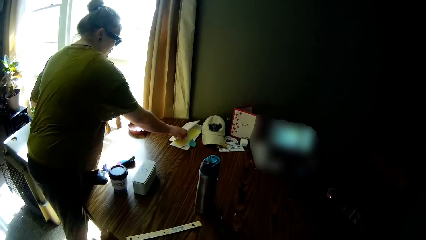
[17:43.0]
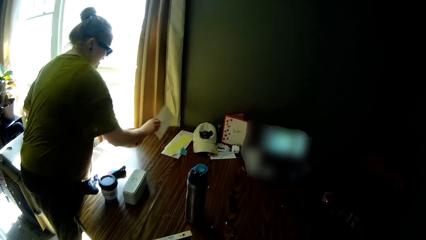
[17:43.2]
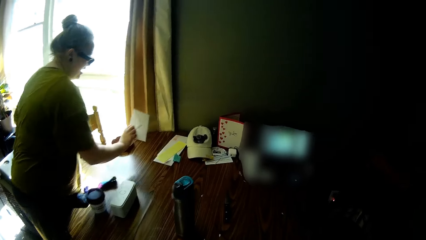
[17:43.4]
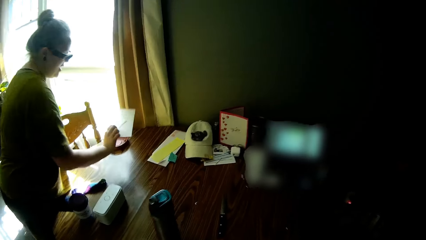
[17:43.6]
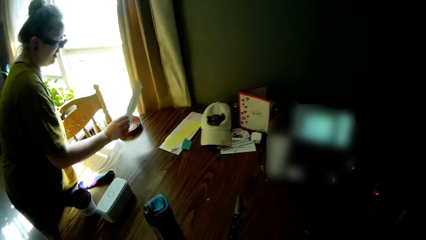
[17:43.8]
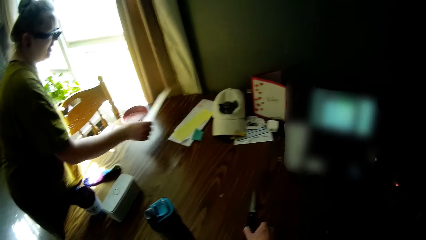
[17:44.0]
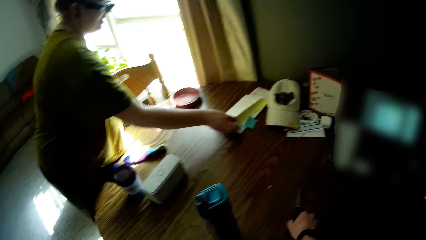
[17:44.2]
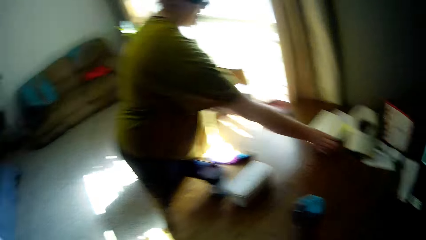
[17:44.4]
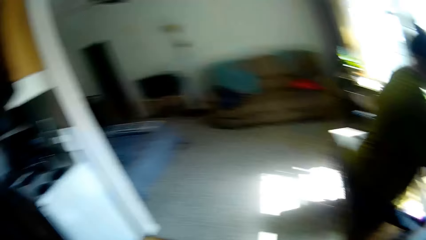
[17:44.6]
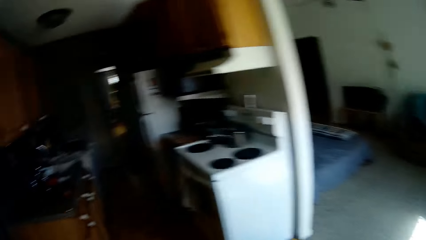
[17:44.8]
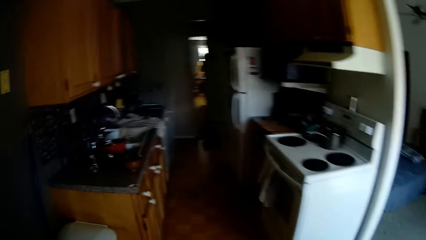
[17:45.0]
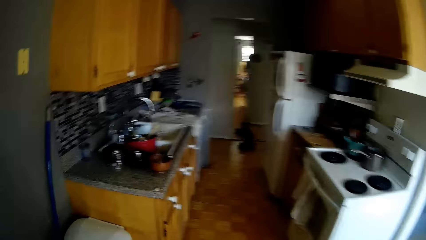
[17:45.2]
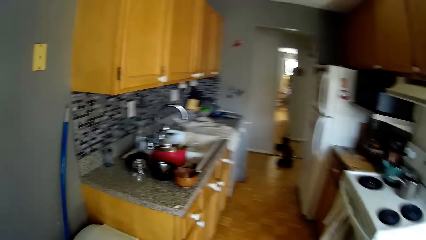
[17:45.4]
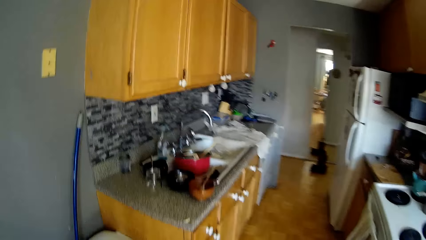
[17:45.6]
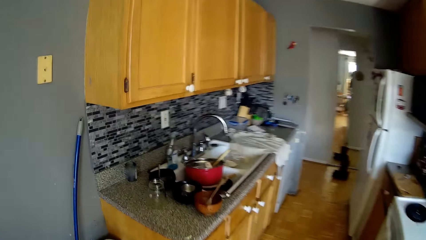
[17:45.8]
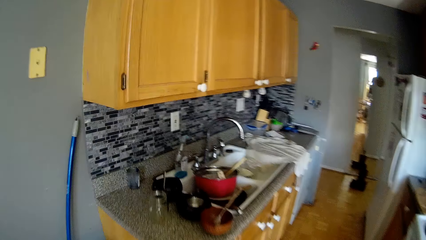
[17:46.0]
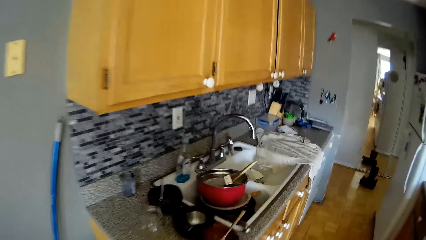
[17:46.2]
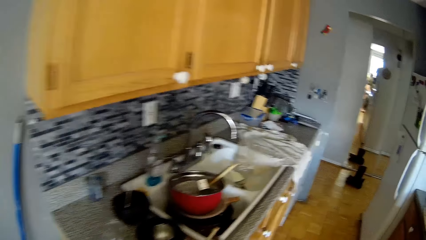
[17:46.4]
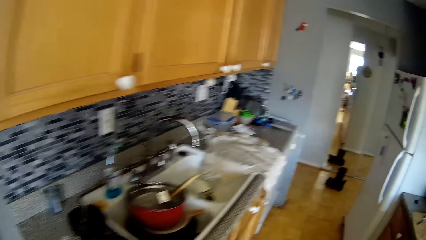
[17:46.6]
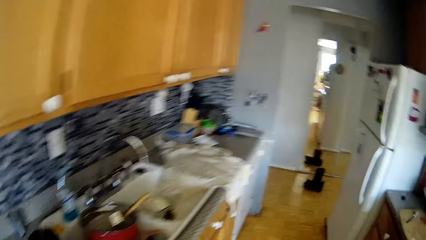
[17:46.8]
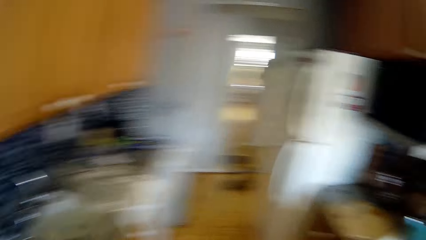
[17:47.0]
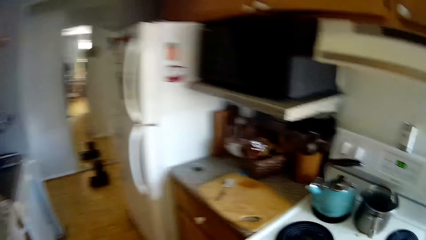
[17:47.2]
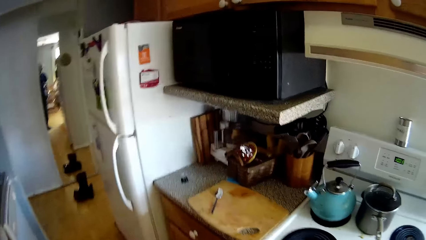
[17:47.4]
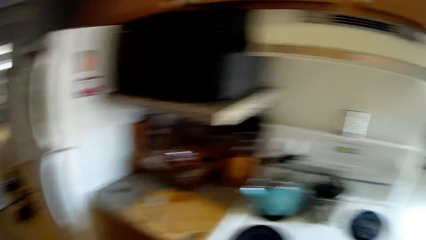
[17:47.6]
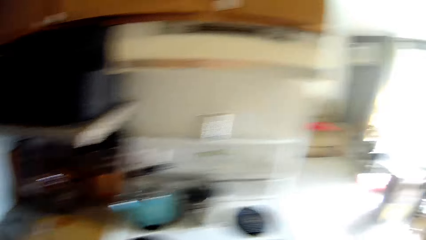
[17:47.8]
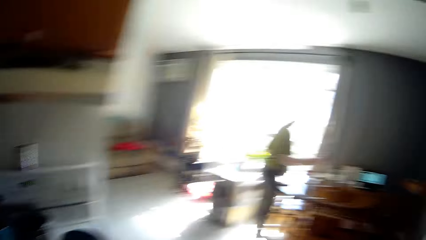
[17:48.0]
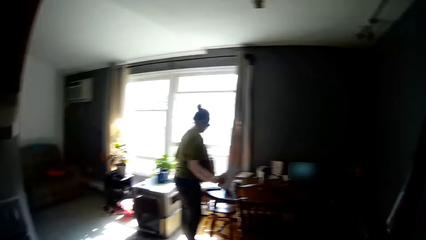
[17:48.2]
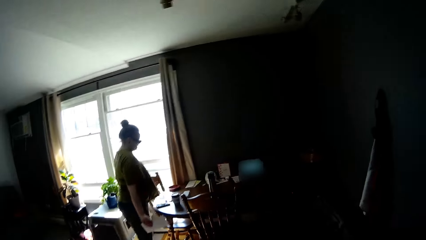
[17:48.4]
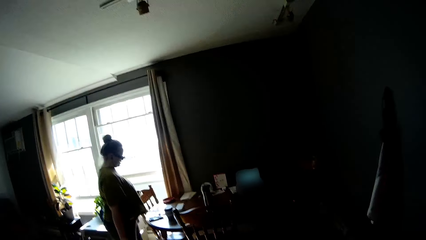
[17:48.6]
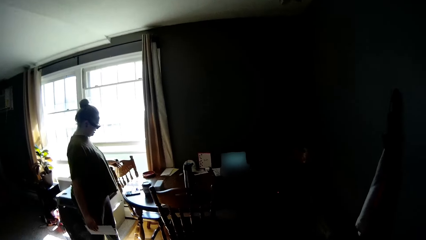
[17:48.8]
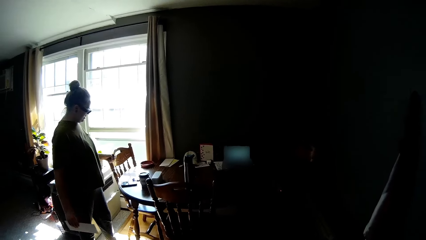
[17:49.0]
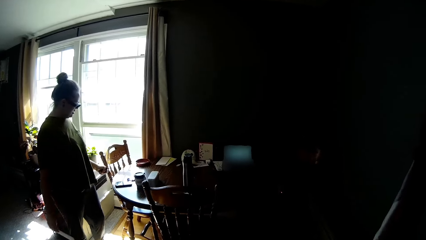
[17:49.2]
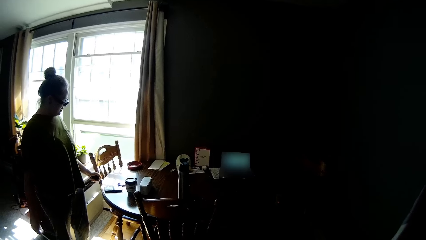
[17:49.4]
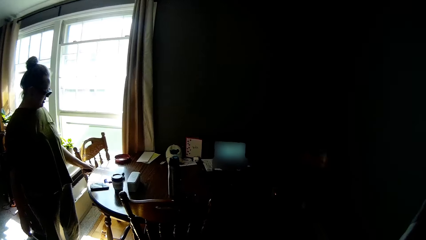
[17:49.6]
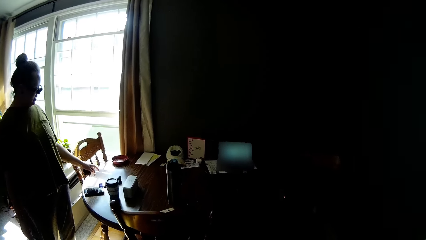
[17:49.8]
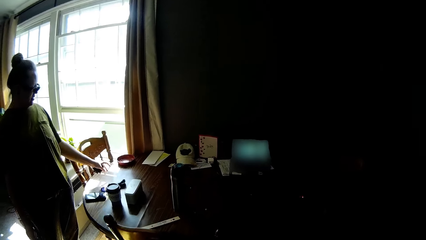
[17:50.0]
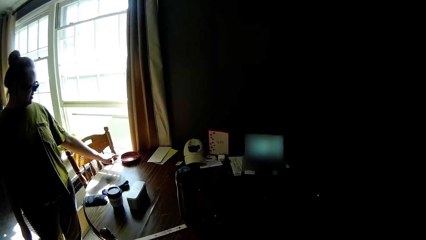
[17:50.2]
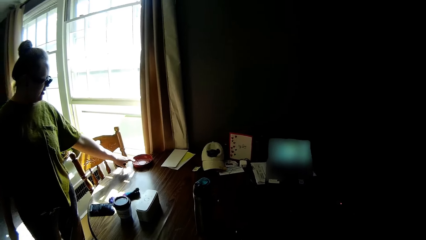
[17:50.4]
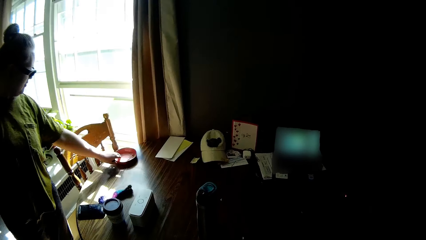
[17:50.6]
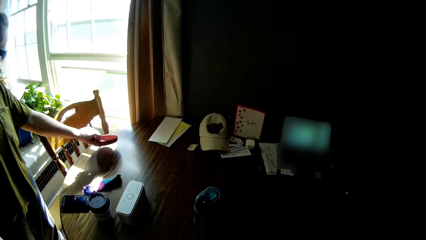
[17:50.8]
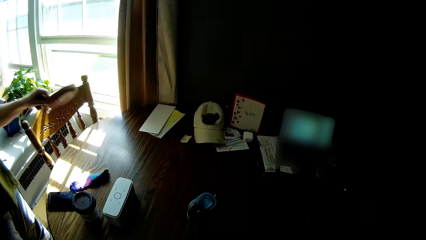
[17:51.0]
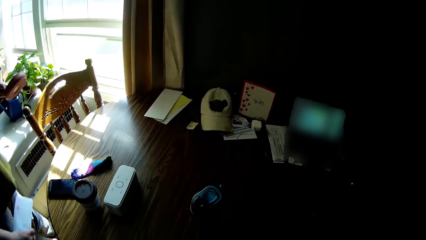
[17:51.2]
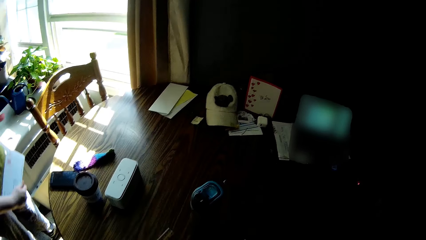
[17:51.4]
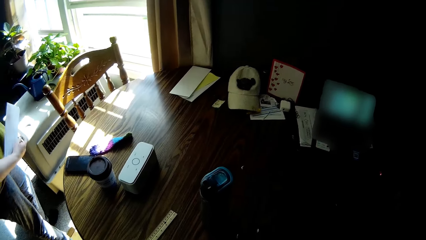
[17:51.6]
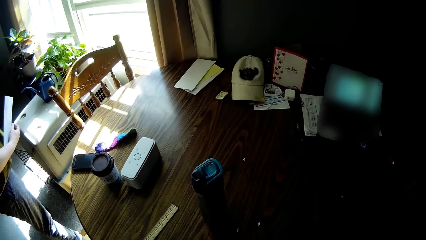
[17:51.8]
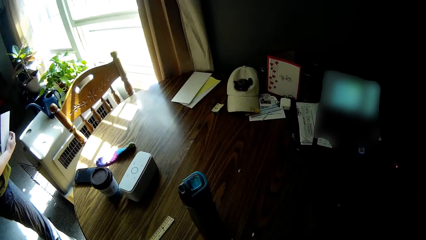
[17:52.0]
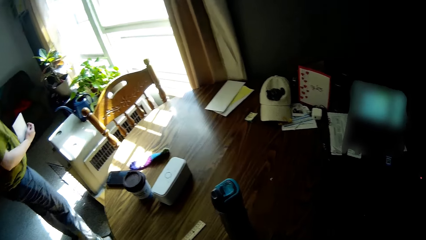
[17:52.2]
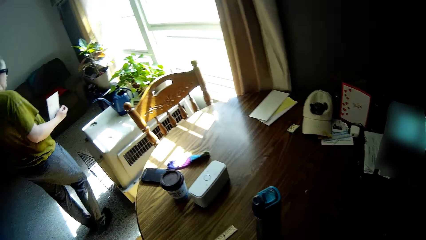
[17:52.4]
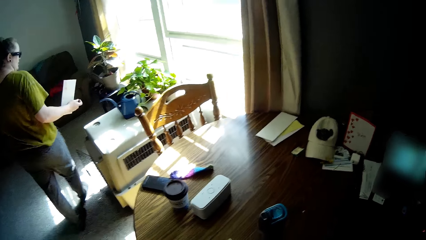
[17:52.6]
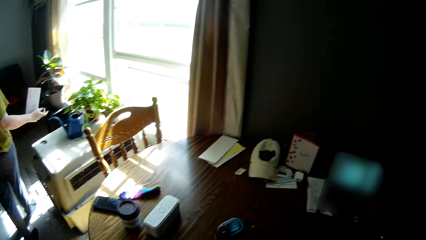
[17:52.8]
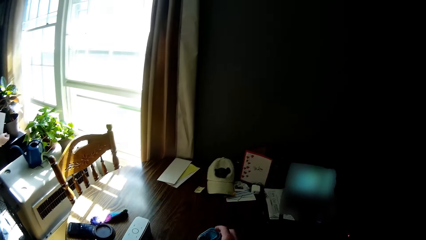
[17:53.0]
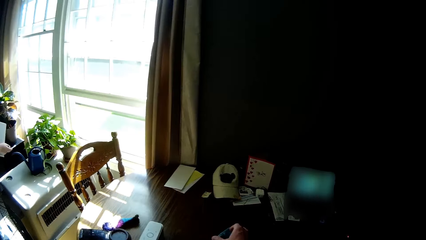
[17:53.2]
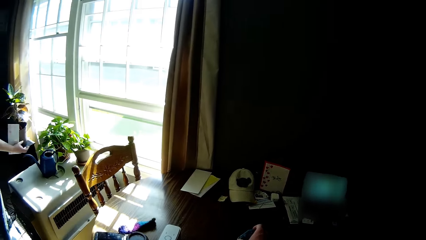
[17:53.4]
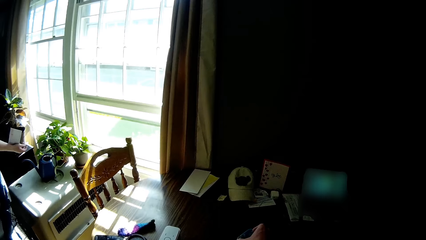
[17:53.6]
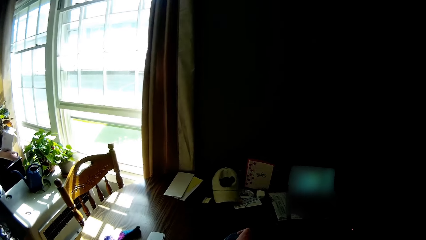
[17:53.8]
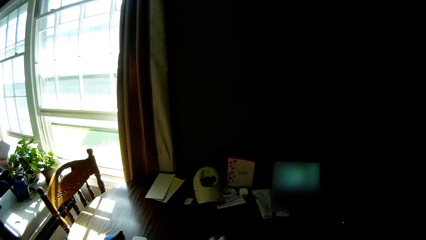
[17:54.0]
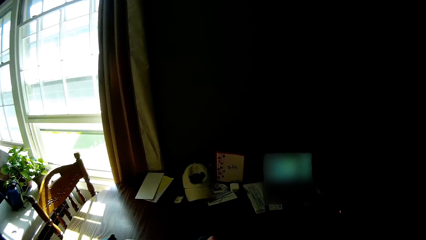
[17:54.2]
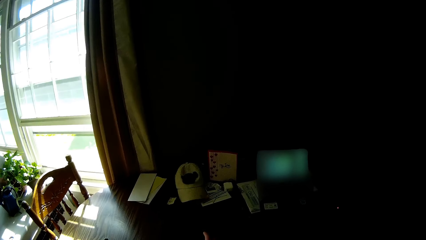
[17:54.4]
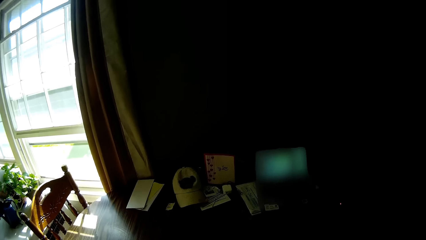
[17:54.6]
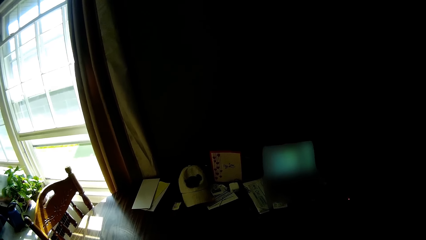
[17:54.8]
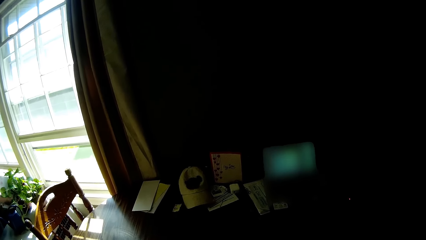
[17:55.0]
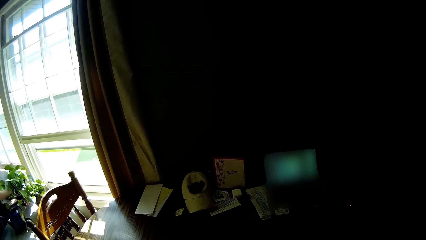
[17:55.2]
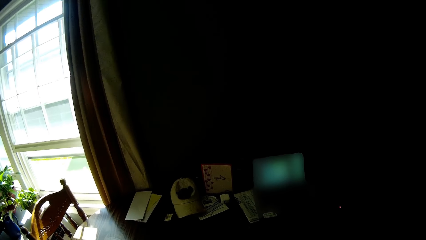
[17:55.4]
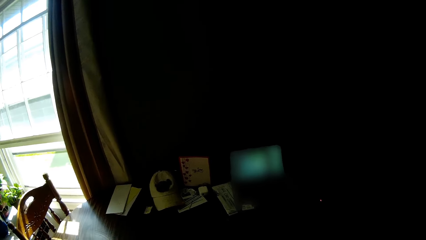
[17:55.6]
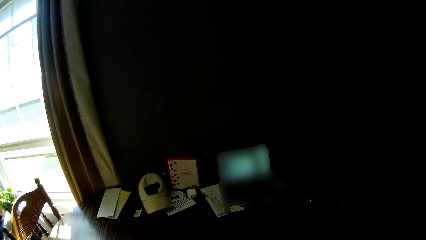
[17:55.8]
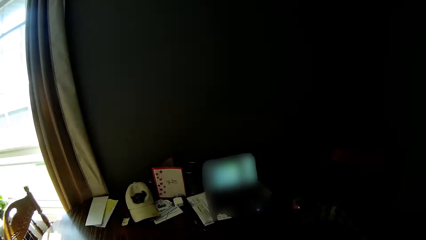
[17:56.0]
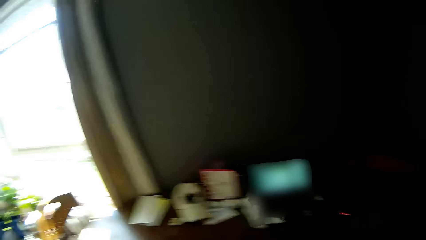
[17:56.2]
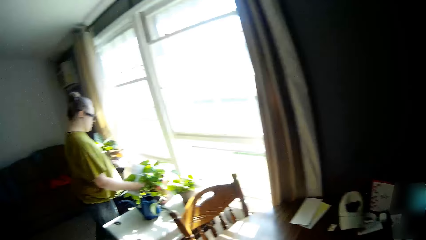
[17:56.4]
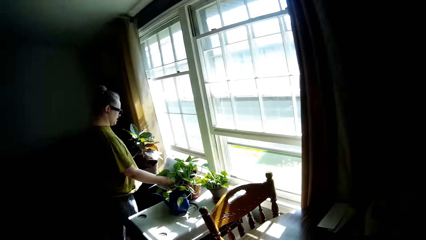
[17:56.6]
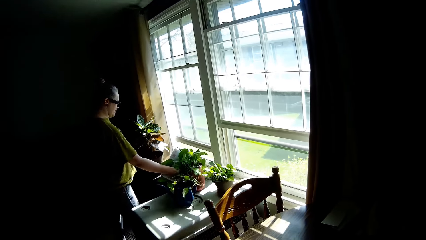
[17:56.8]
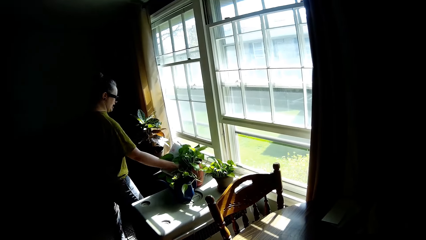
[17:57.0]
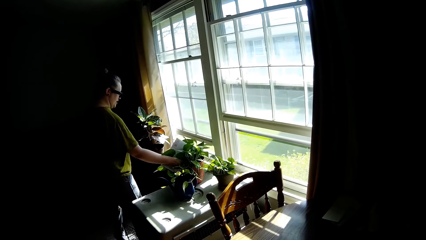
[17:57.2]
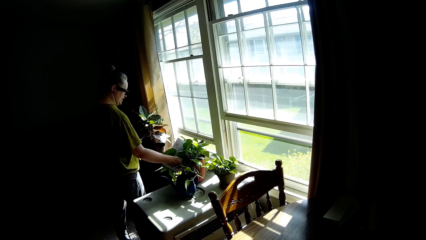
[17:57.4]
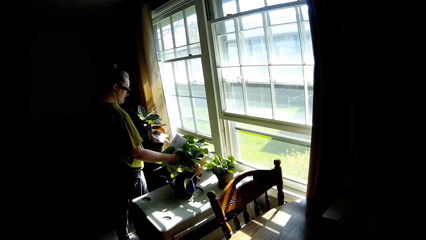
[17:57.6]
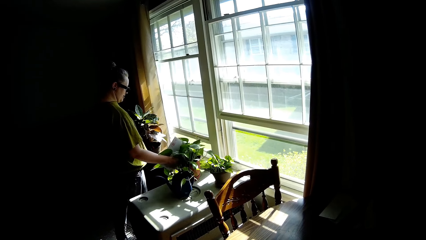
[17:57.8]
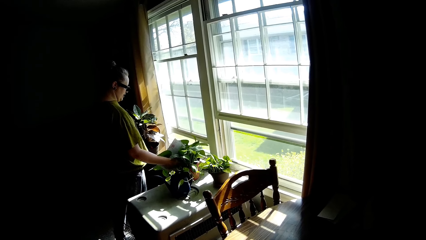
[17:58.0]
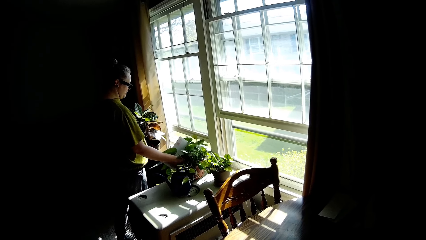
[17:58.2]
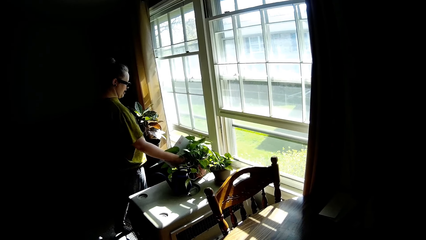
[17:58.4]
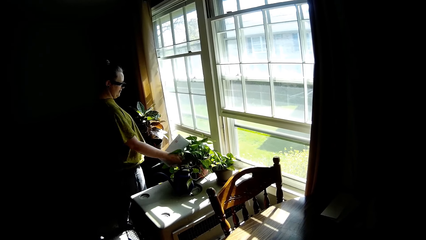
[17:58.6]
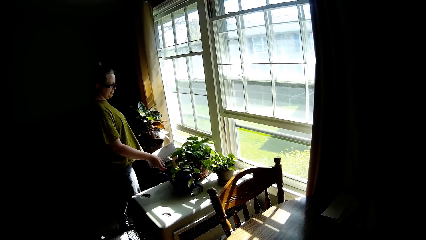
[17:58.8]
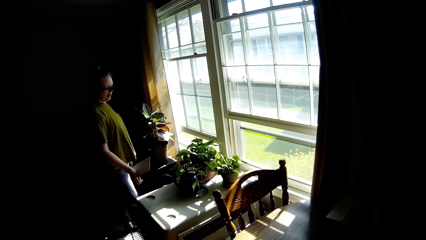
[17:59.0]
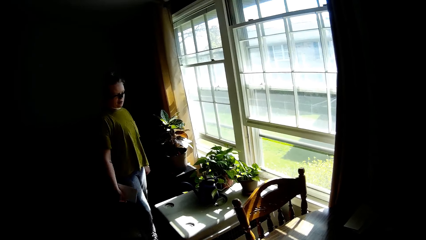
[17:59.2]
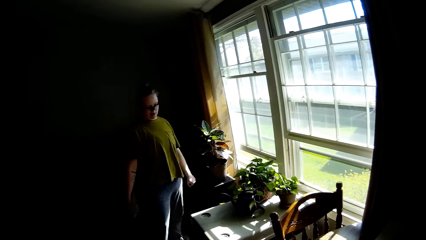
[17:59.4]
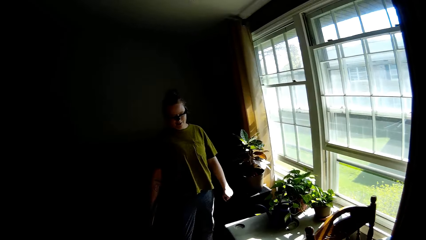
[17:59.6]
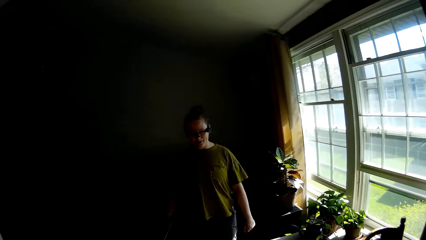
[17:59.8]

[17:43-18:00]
A woman picks up an envelope from the table with her right hand. The camera wearer looks around. The woman drops the envelope on the table with her right hand. The camera wearer walks around. They dialogue with the woman and walk around. The woman picks up a plate from the table with her left hand. The camera wearer dialogues with the woman and looks around. The woman adjusts a flower vase with her right hand. The woman dialogues with the camera wearer.
